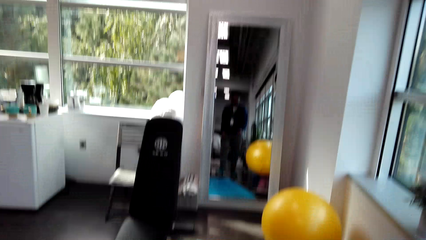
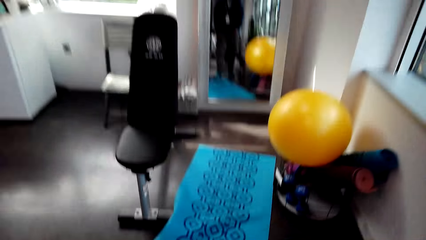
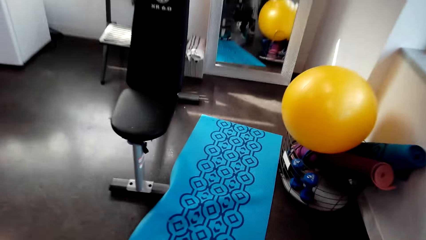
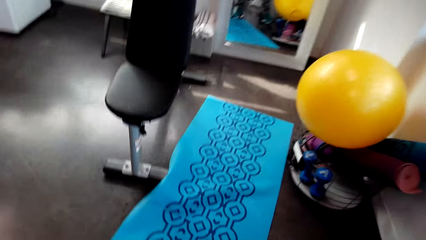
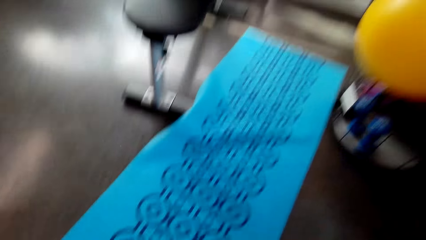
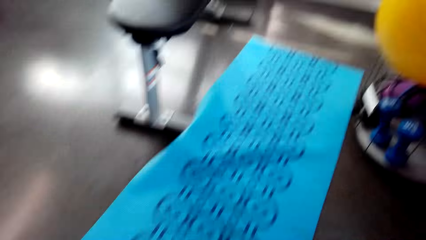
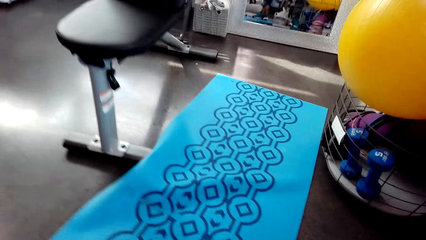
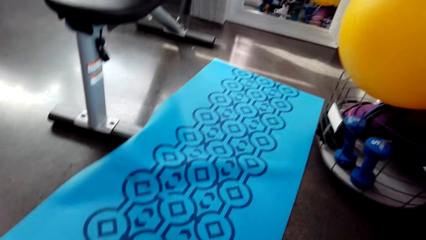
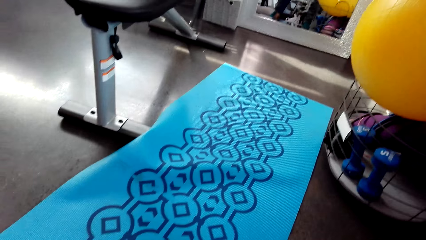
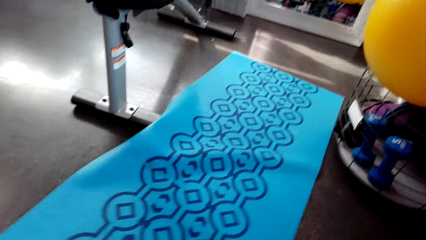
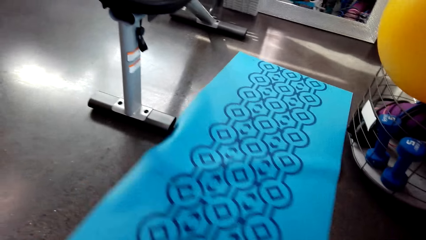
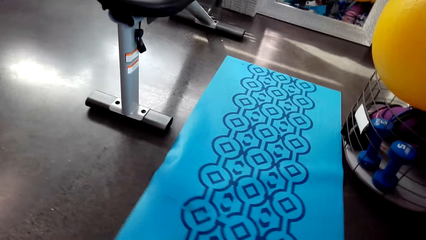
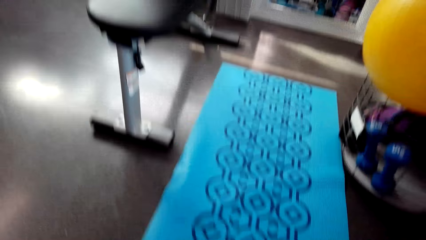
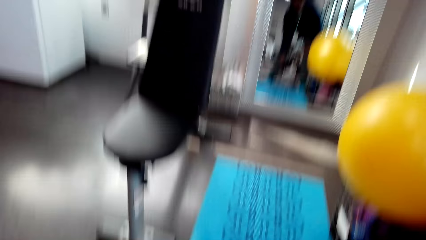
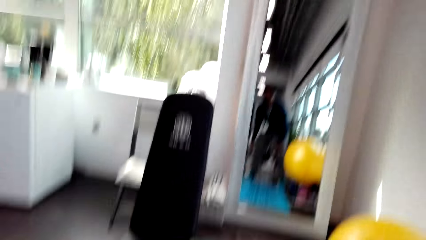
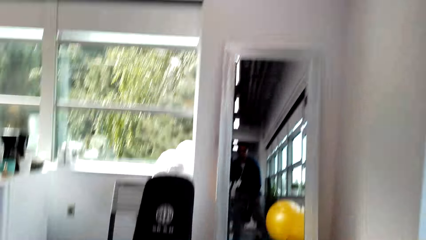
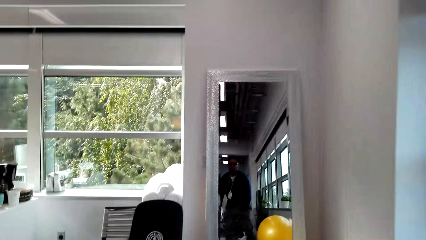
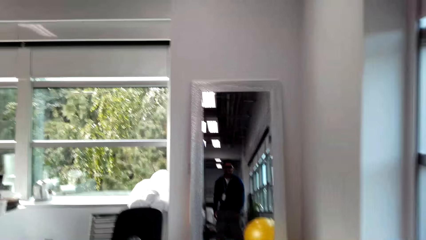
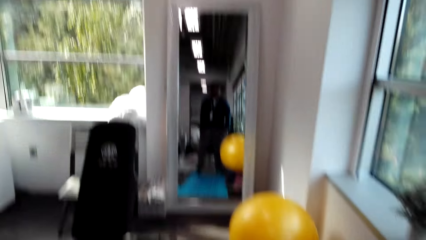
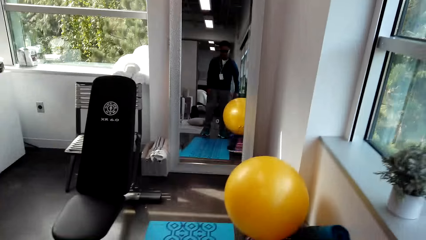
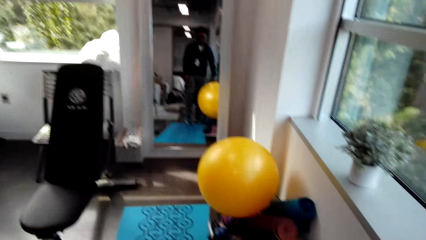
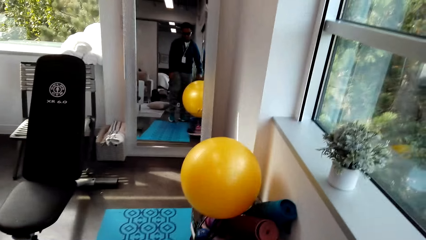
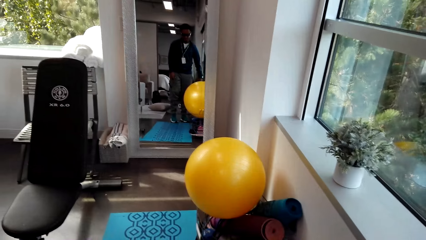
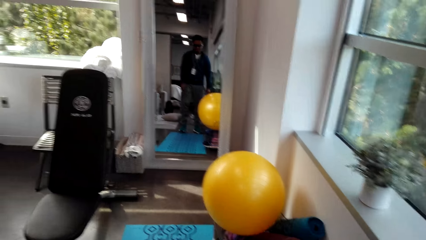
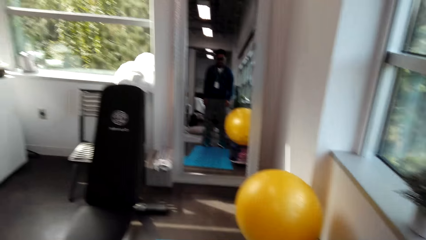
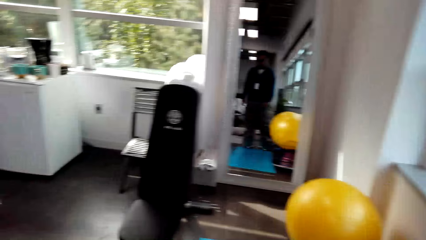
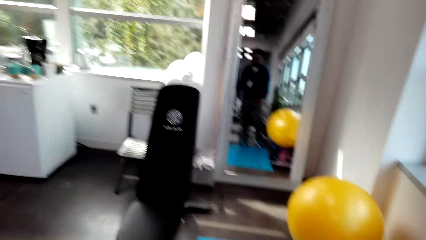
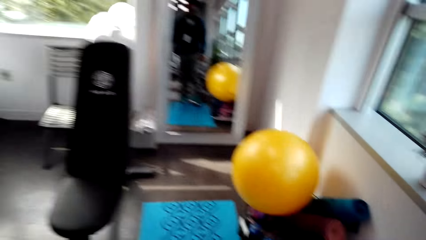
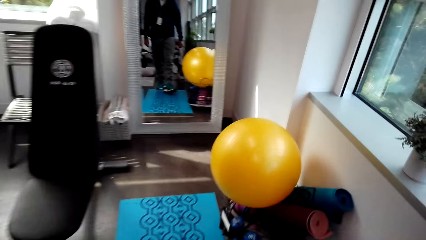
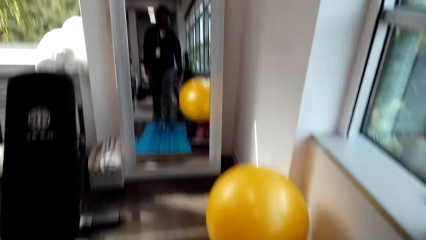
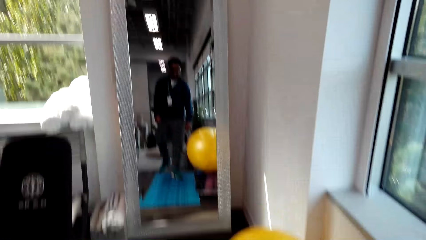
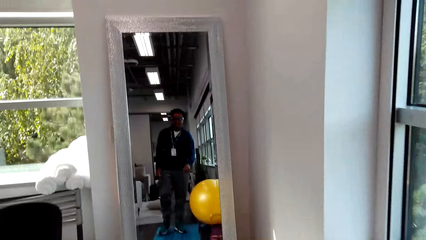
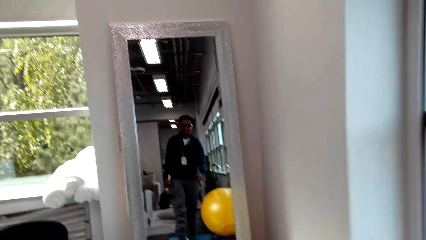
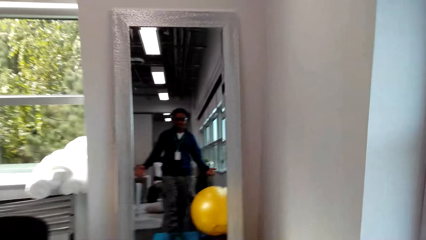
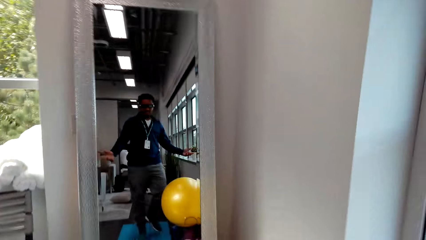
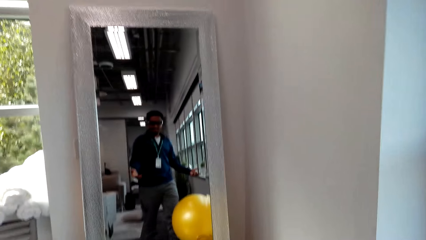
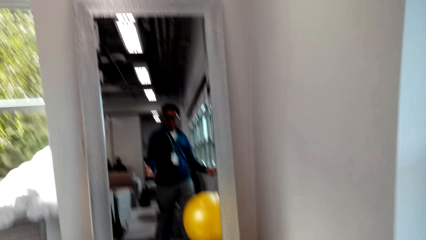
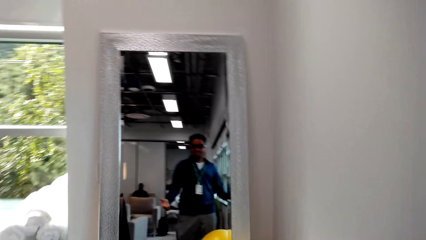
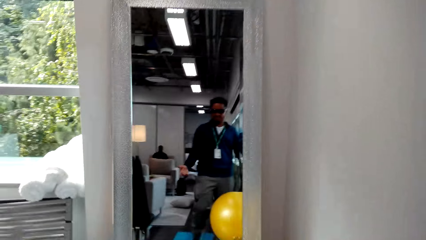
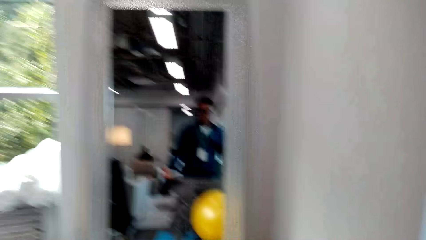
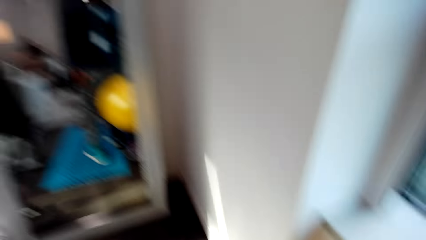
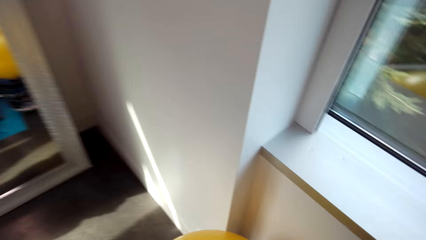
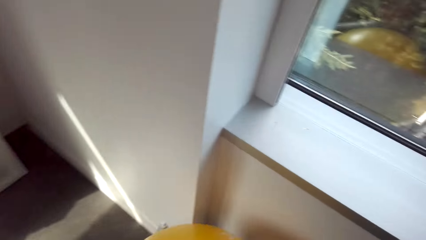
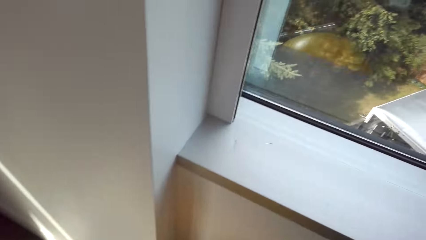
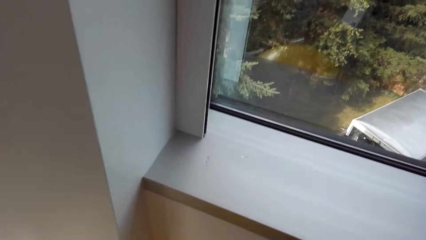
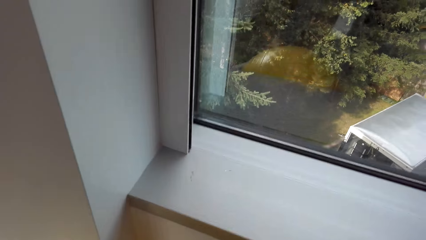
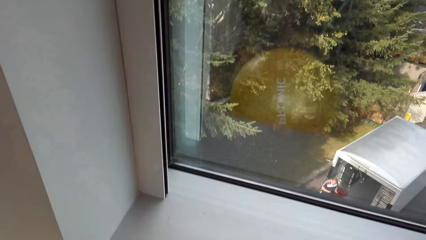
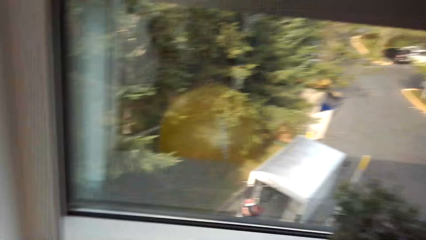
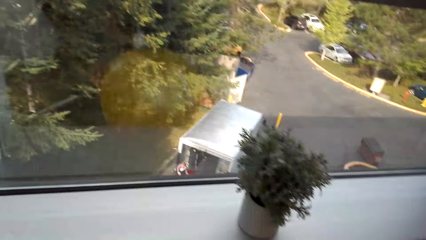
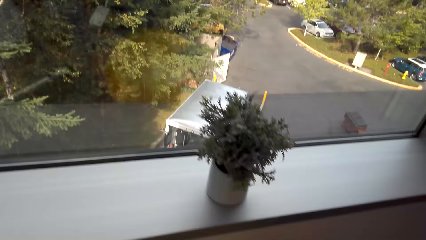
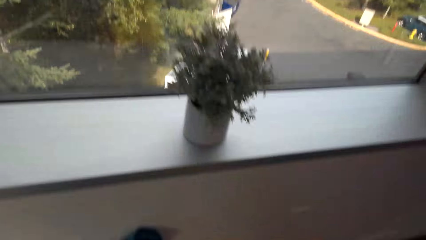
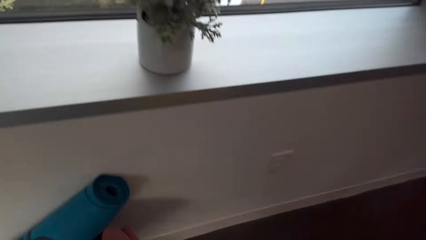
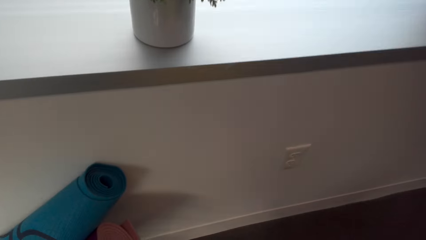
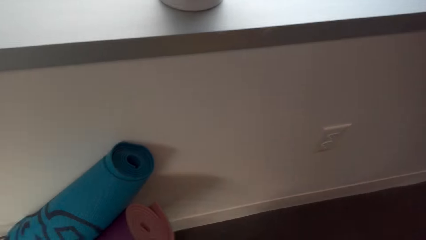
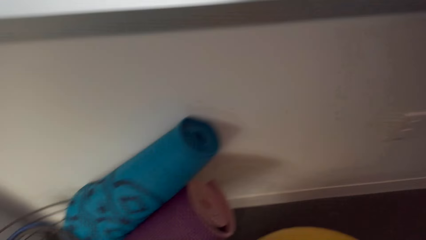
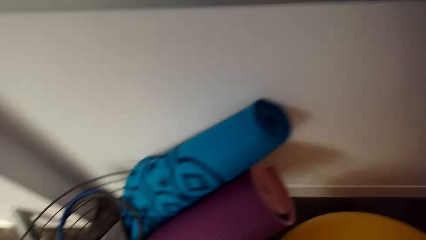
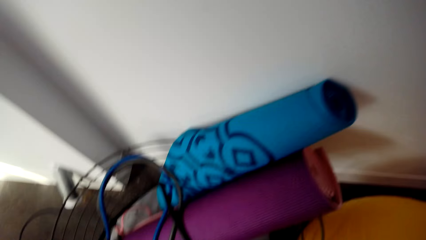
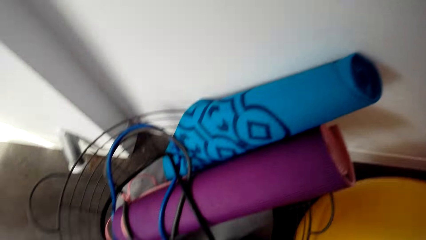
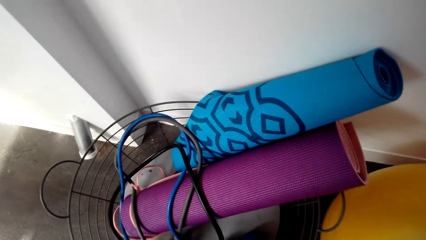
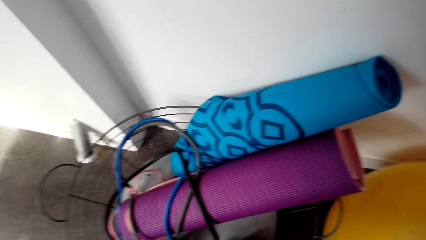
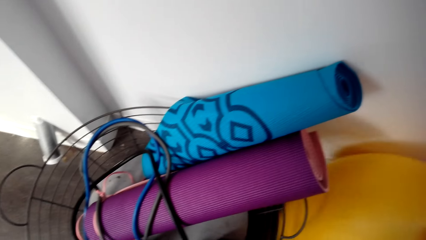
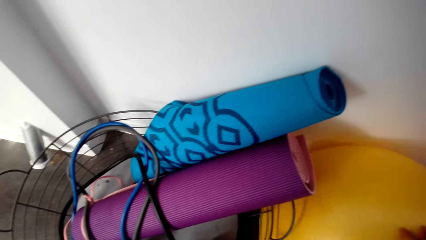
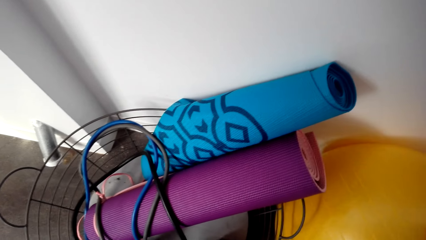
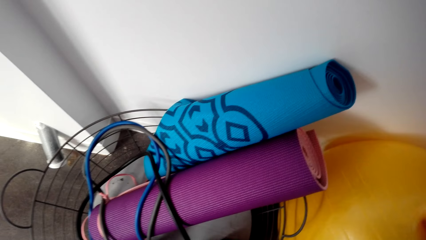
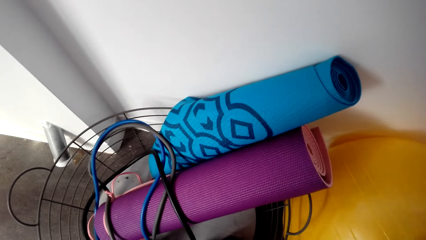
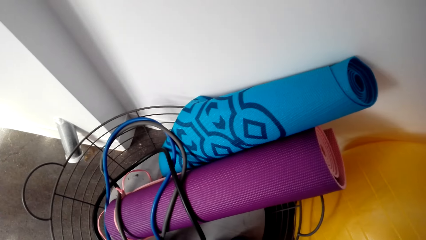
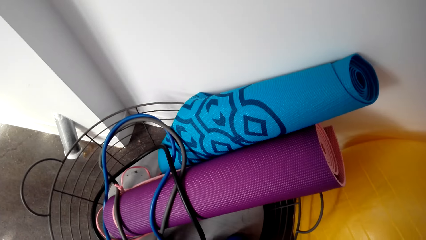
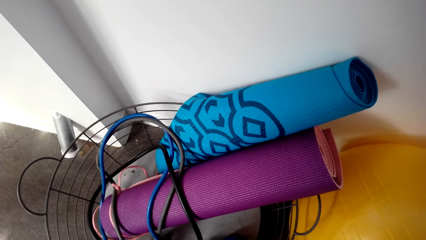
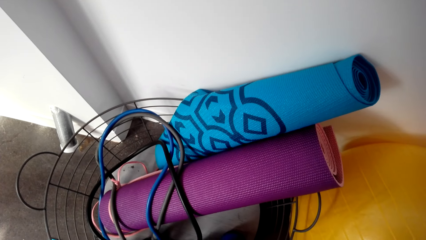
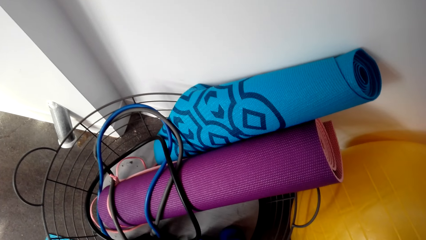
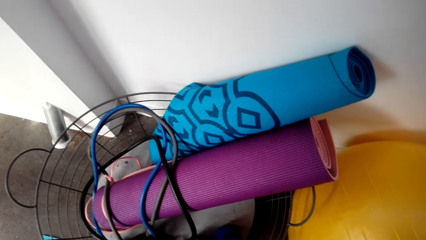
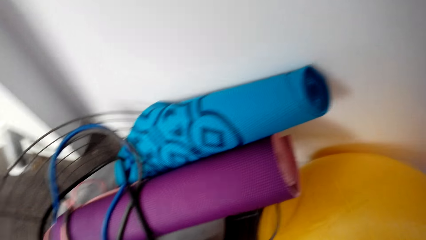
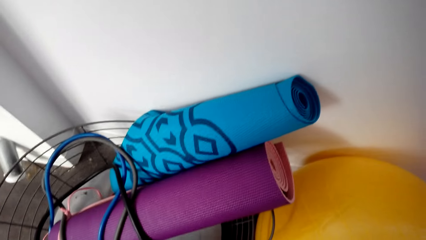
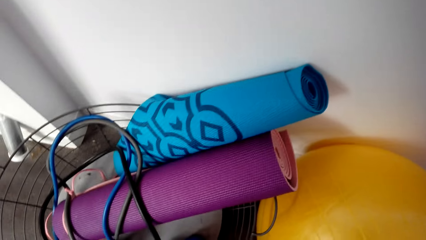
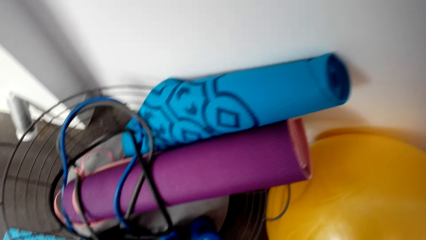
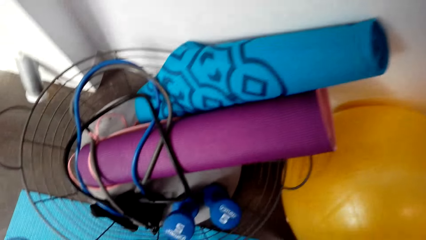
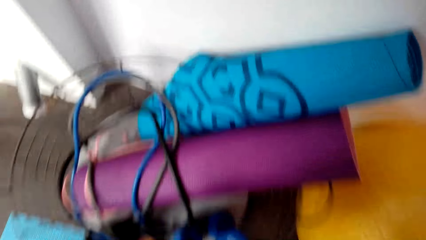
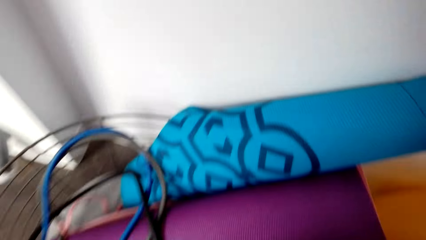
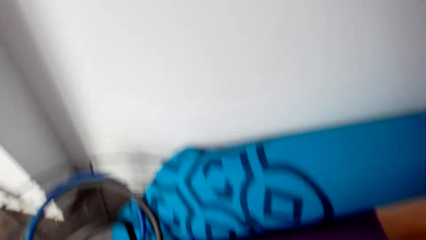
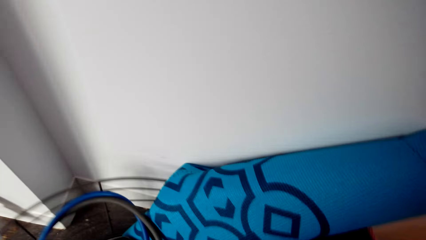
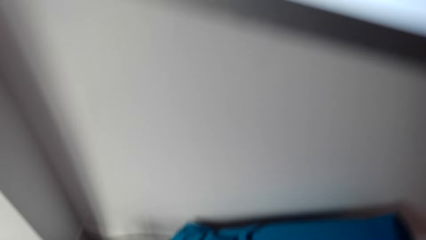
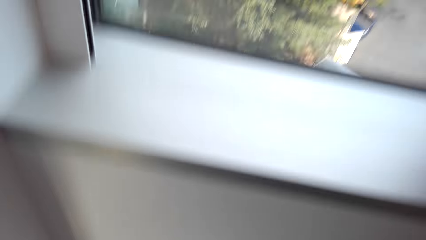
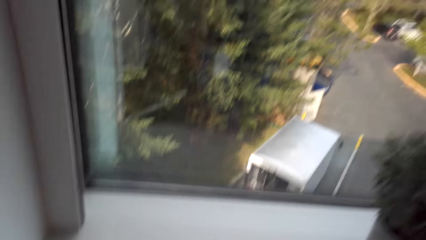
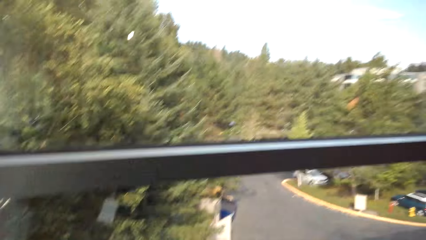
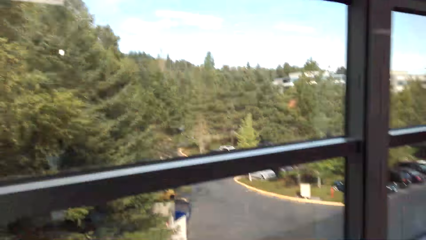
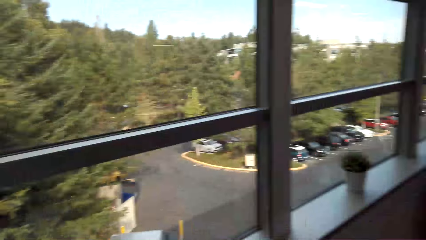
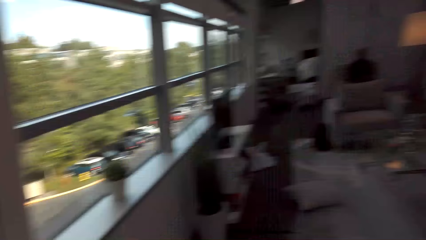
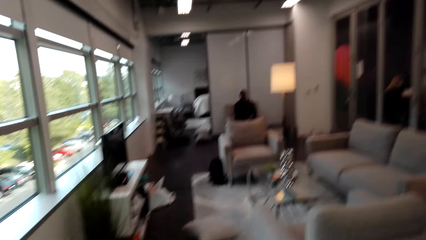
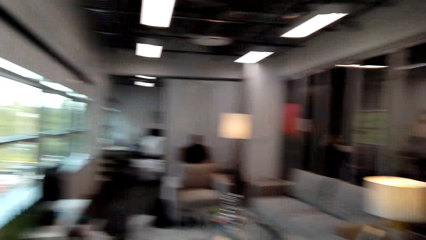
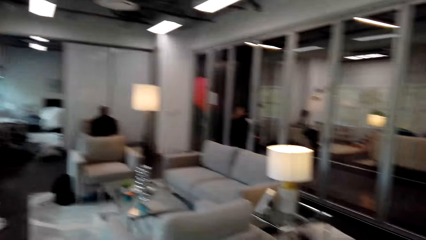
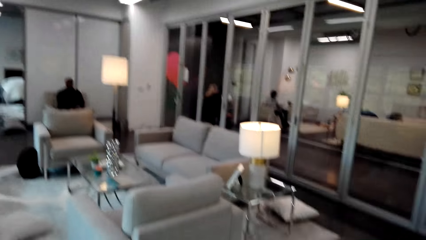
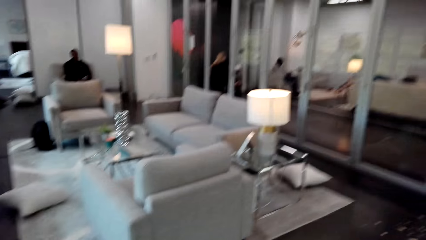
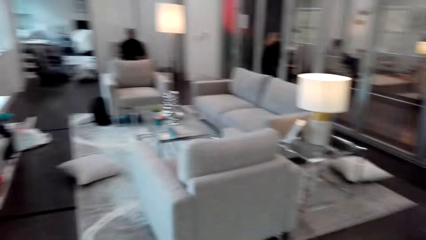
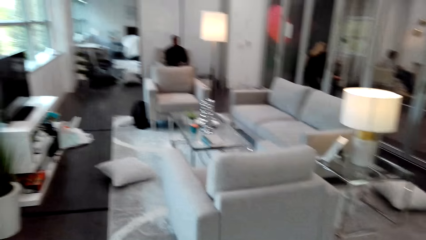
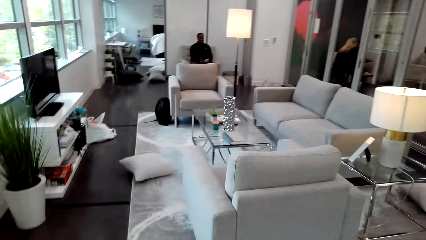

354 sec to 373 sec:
The camera wearer drags the gym carpet. They adjust the yoga mat. They walk. They stand on the yoga mat. They look through the window panes. They pick up a yoga mat from the metallic bucket. They look at the carpets in the basket. They look around.
